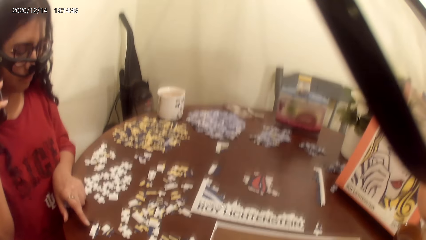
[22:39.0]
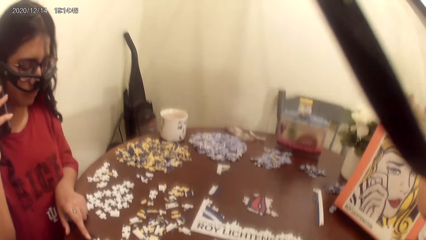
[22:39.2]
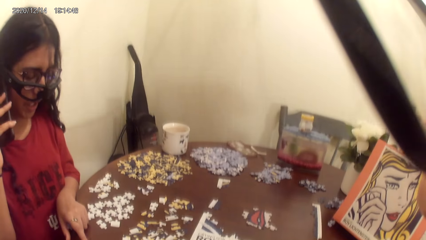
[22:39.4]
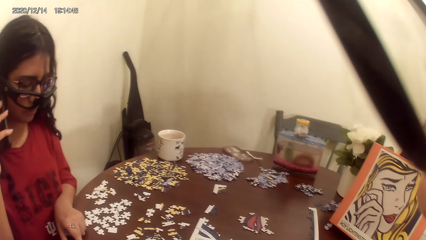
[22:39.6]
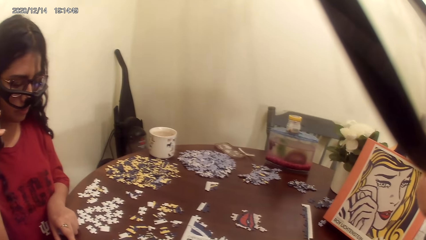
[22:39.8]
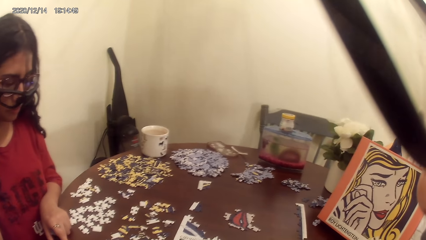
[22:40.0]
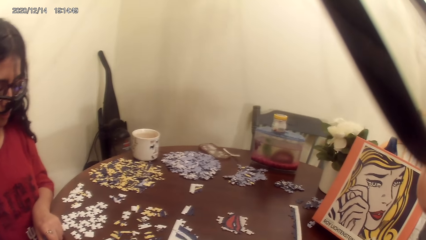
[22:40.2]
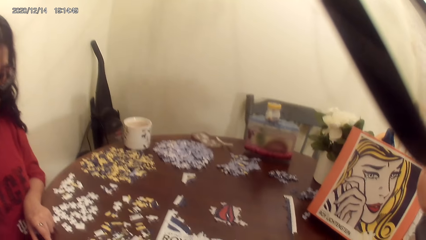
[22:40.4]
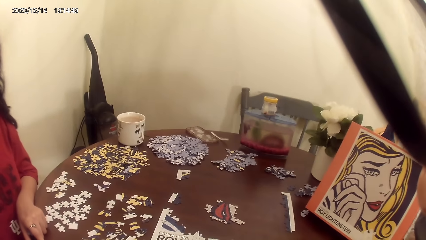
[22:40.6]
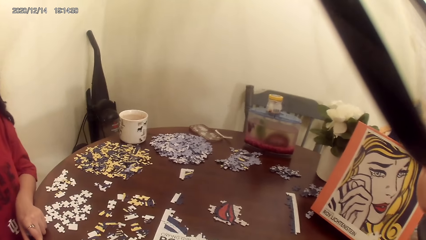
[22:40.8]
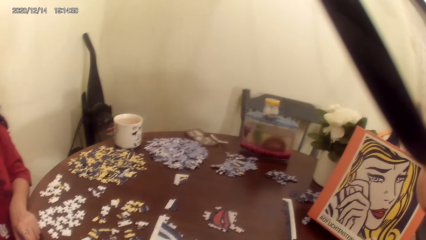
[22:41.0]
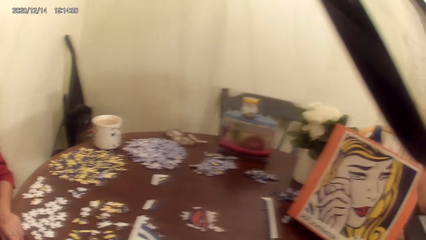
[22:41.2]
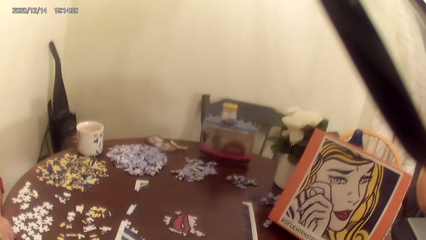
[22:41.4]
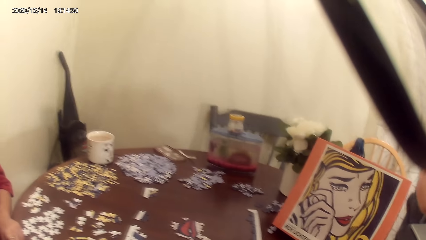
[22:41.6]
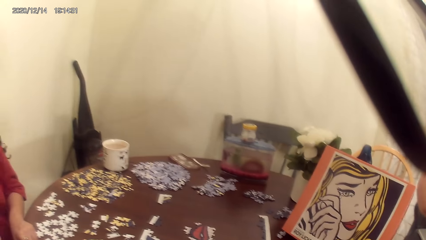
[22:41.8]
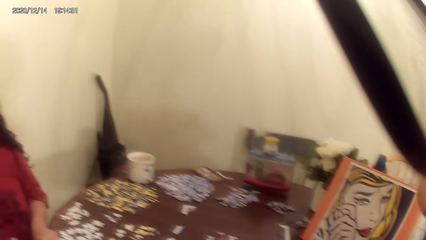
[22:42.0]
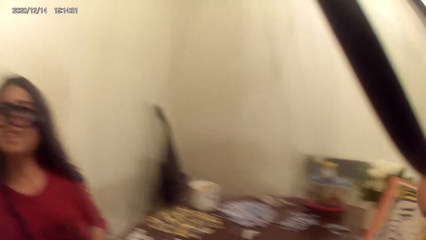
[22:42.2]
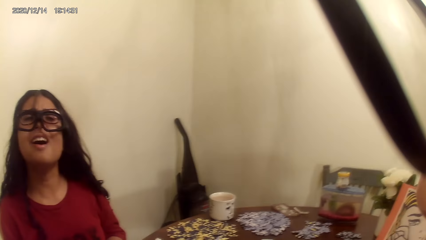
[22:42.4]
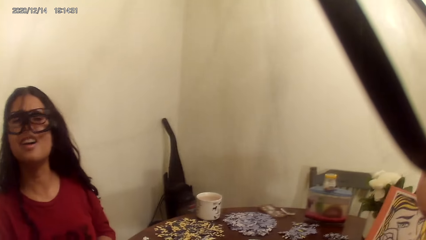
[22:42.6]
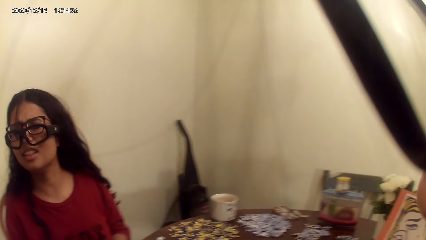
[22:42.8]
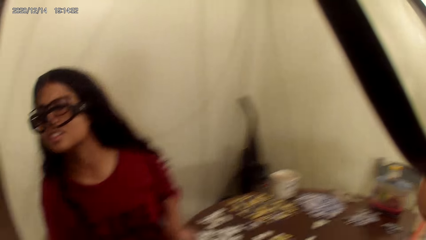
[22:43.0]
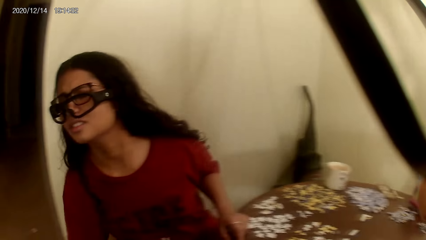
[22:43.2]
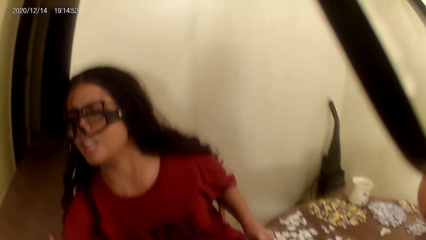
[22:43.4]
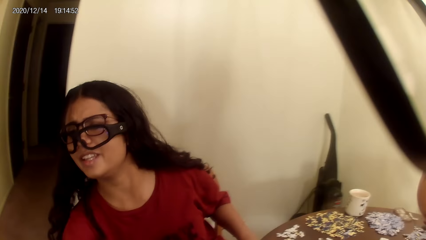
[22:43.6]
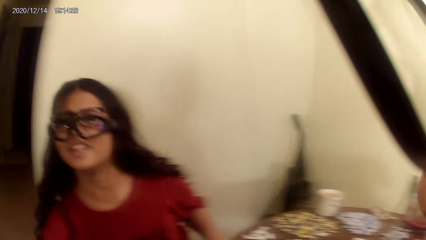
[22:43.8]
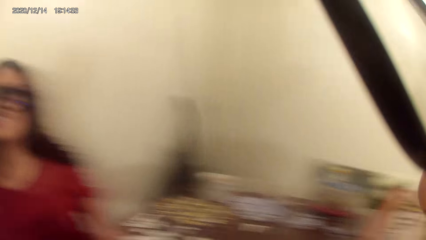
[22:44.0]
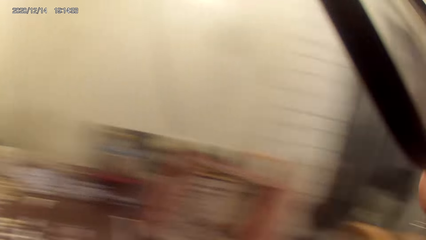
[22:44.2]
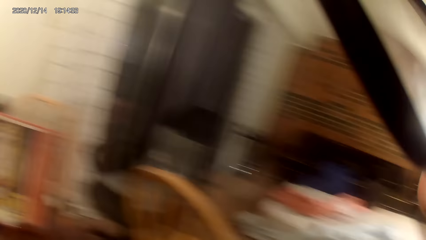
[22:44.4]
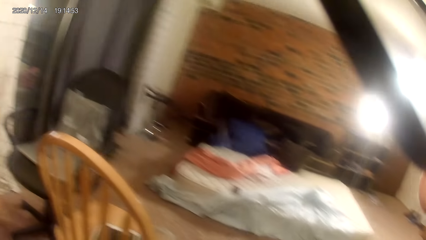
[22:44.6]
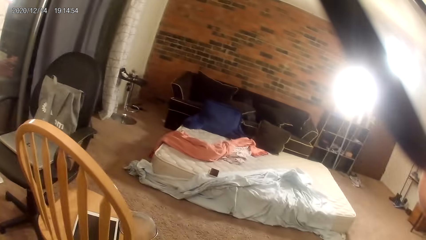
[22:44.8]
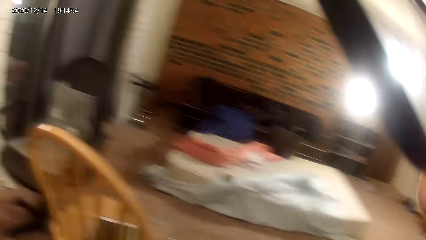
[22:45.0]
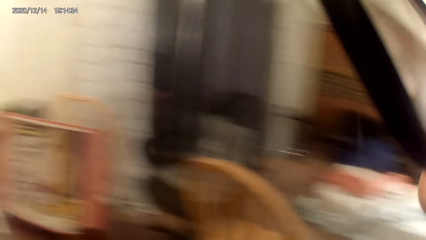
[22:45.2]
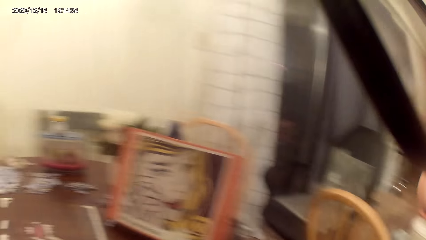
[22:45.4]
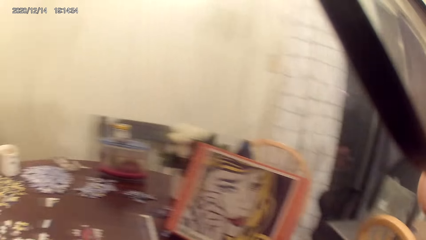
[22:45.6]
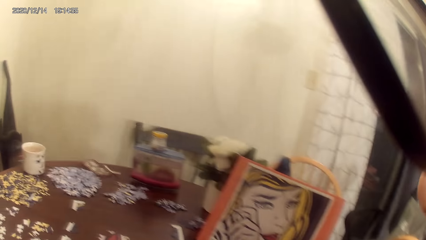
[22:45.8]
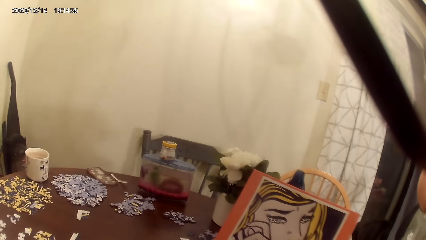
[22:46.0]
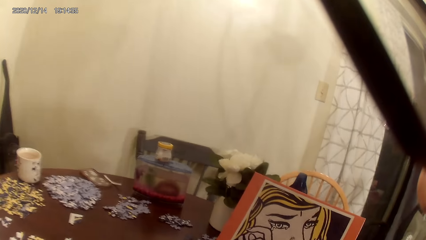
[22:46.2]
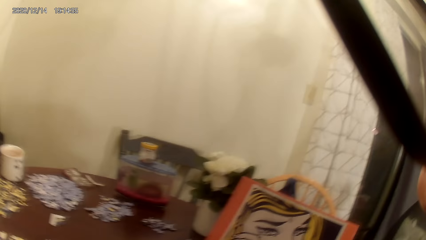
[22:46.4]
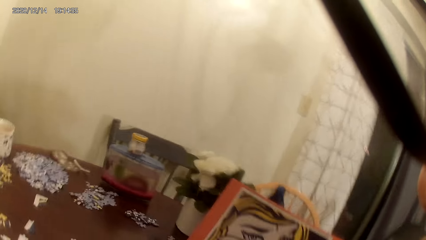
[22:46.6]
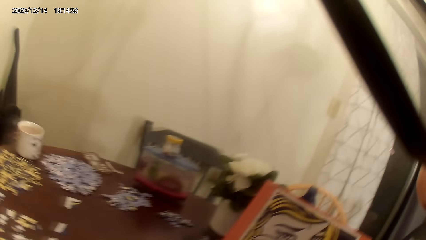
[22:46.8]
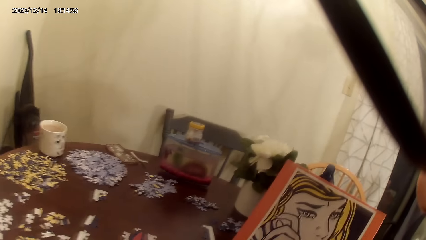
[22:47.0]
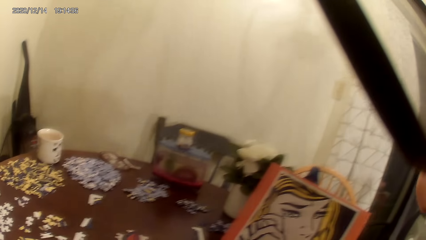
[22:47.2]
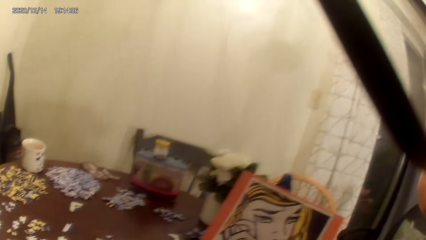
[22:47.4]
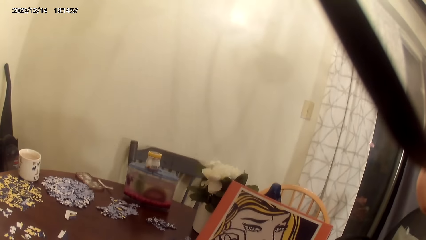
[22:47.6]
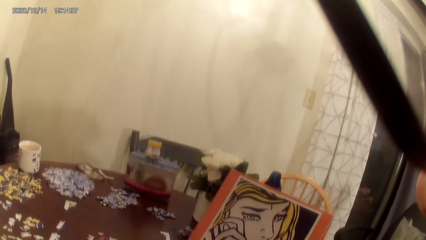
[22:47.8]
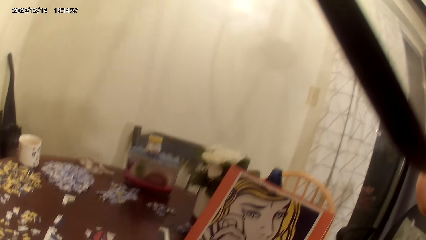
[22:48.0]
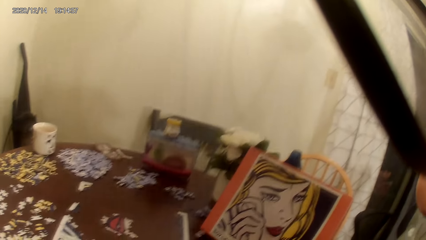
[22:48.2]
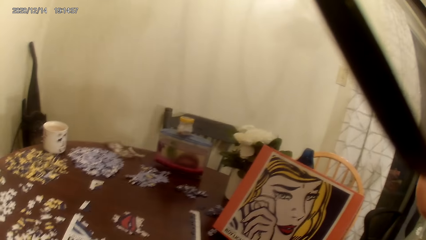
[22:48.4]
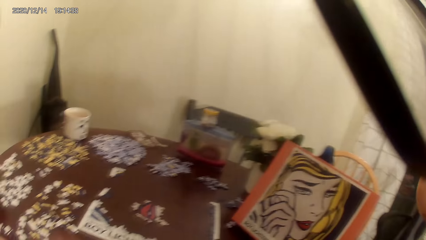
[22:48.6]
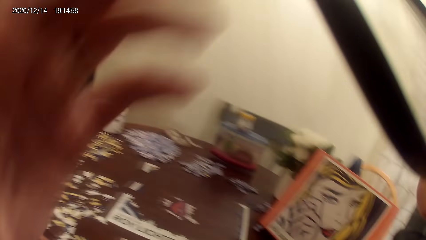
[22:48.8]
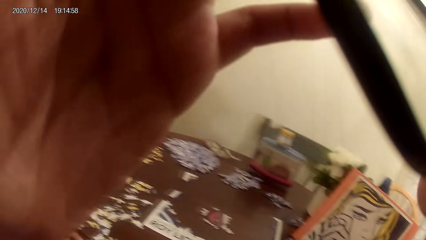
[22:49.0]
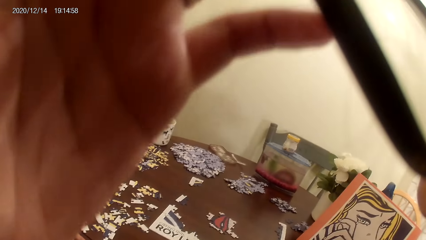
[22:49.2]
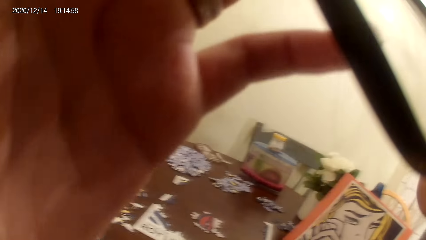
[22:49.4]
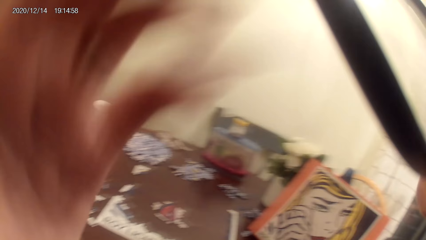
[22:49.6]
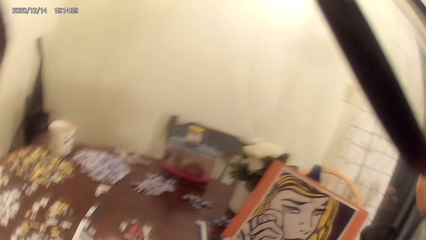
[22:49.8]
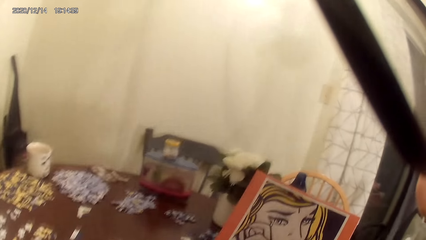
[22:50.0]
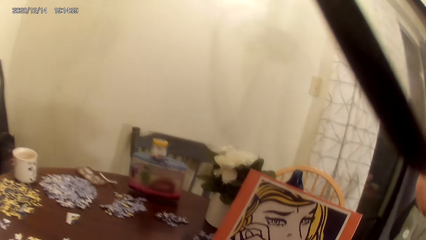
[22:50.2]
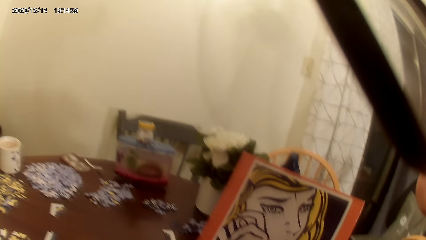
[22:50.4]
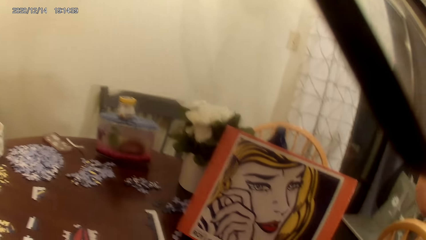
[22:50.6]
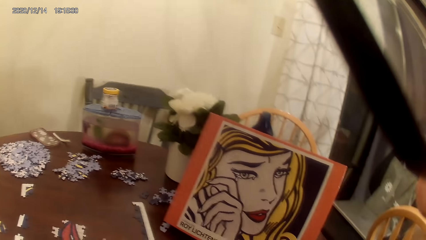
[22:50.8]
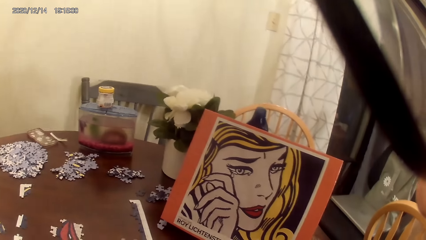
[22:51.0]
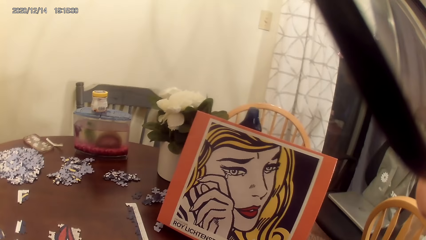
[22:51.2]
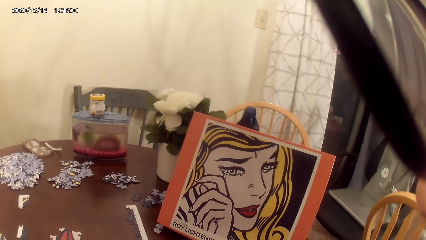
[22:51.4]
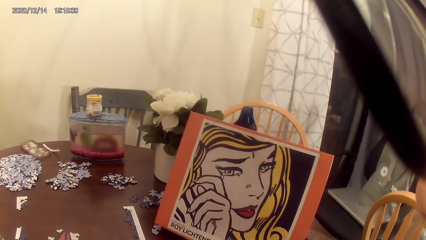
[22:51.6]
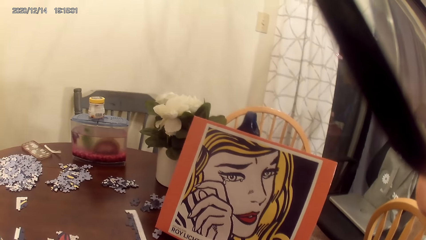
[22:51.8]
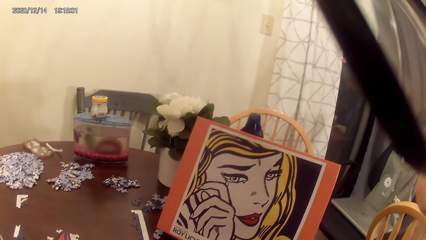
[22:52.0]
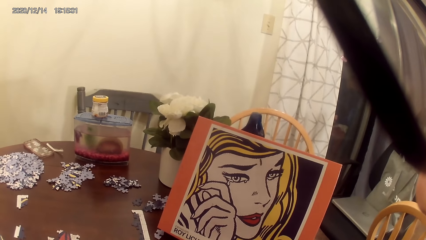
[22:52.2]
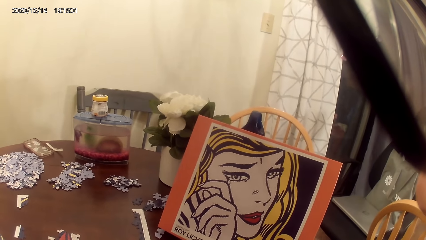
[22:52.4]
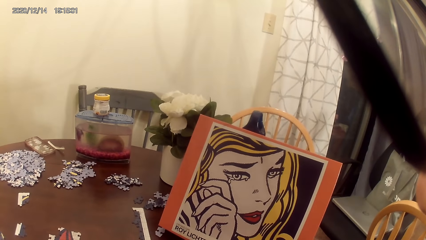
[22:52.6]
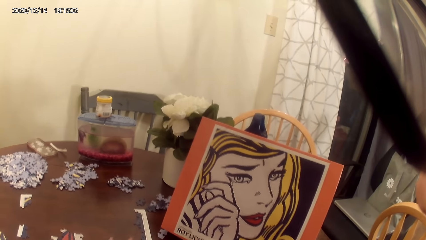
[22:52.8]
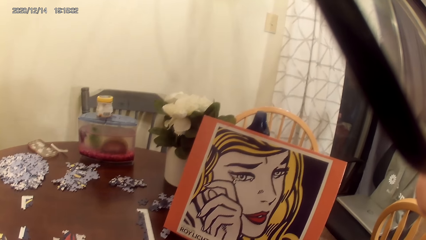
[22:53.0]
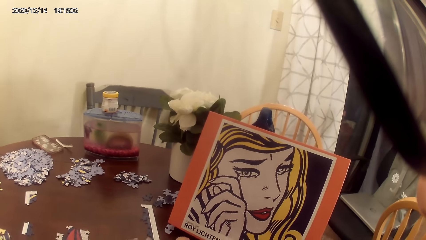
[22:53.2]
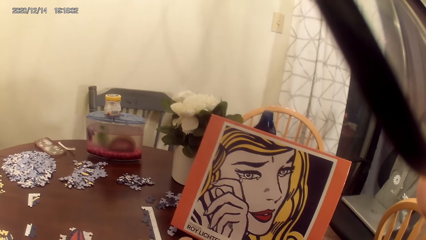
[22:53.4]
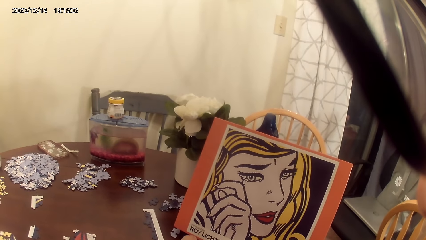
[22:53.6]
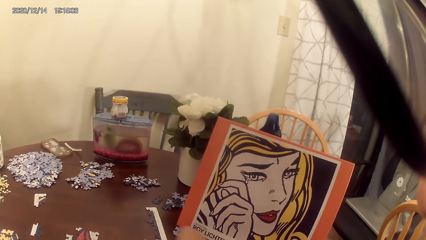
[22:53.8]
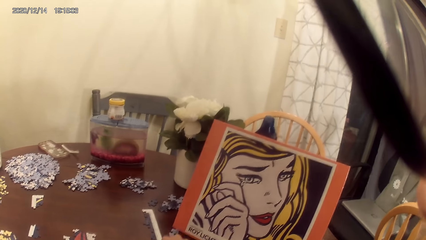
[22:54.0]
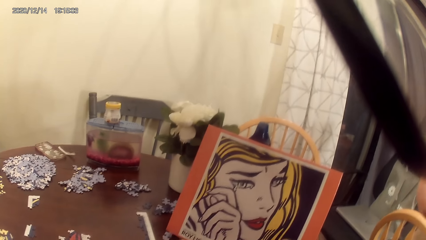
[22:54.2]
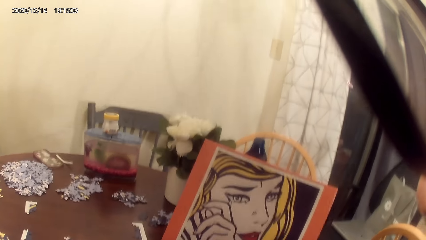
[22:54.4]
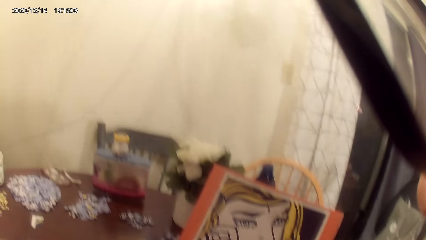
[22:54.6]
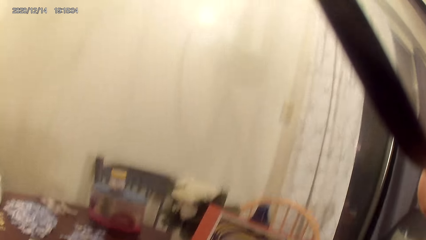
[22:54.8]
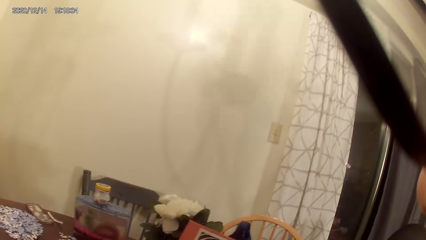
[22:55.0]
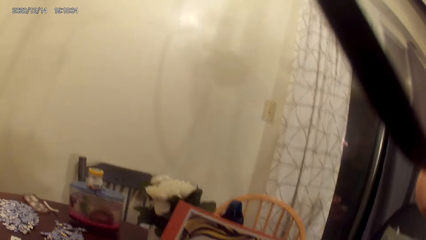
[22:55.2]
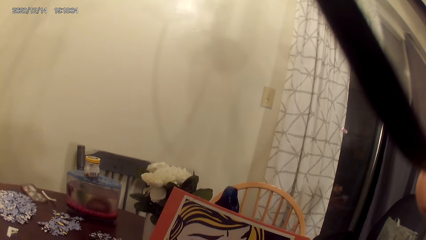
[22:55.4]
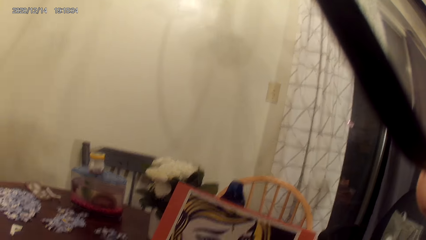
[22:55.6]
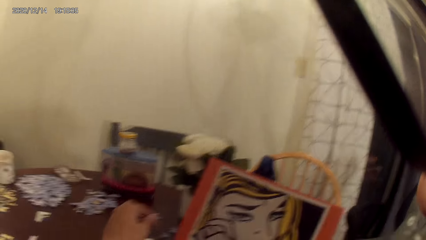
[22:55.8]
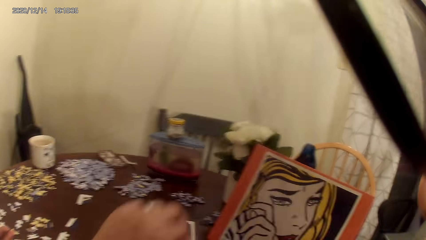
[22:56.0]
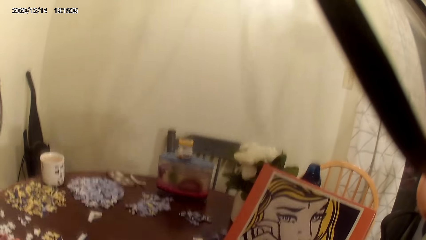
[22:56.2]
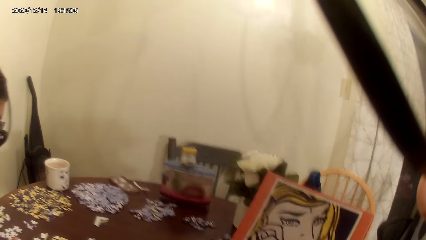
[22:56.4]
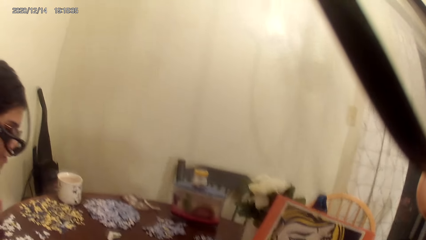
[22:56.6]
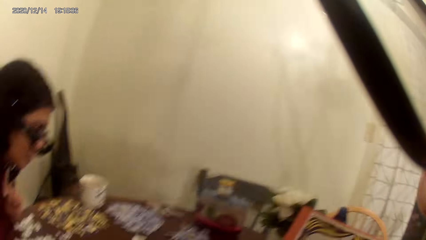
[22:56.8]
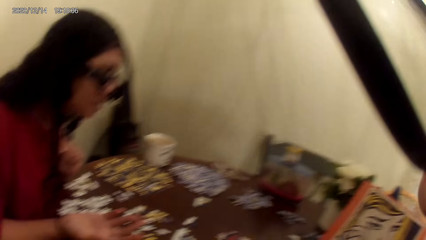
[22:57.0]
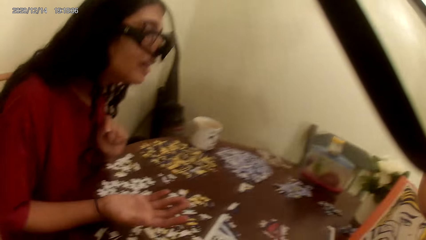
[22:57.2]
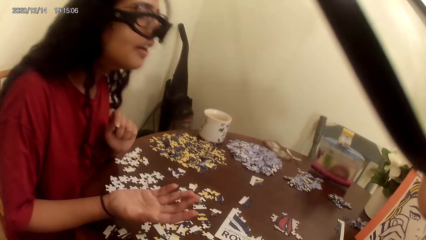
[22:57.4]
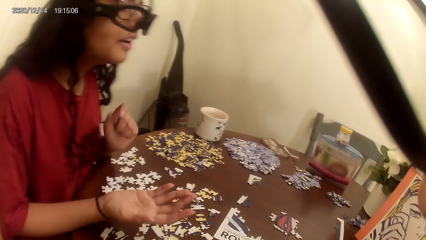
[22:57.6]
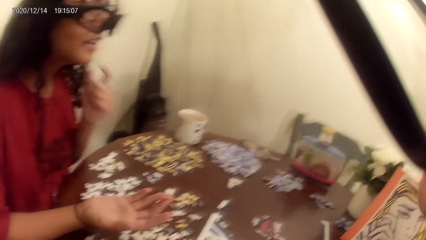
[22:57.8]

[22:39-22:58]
The camera wearer acts on music from a radio. A person shouts to the camera wearer. The camera wearer dialogs with the person. They look around the house. They talk to the person. They touch the sunglasses. They hold their face. The person talks to the camera wearer. The camera wearer looks at the portrait. They laugh at the person.
